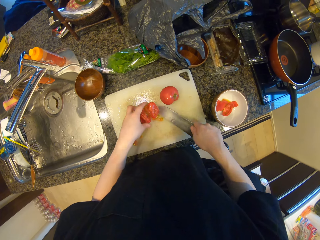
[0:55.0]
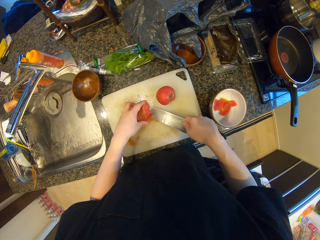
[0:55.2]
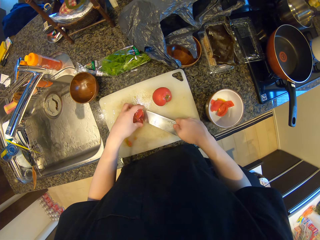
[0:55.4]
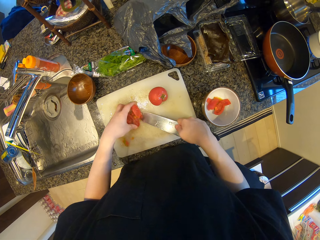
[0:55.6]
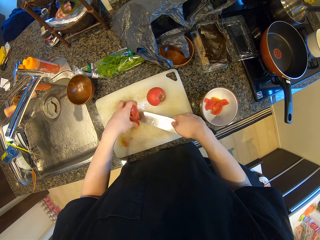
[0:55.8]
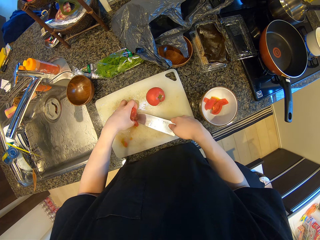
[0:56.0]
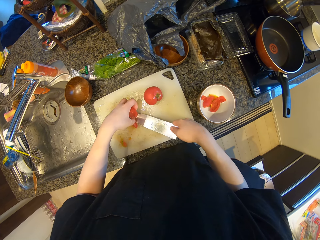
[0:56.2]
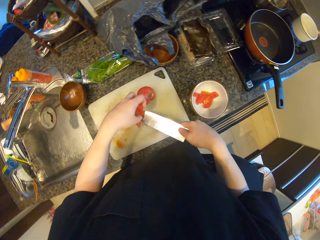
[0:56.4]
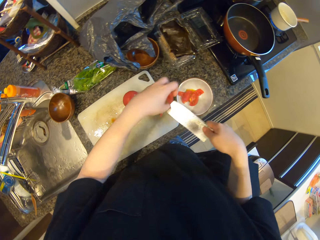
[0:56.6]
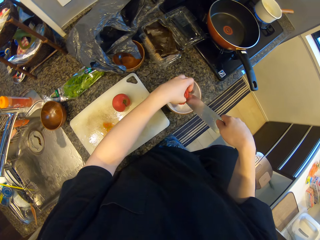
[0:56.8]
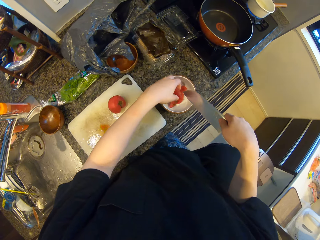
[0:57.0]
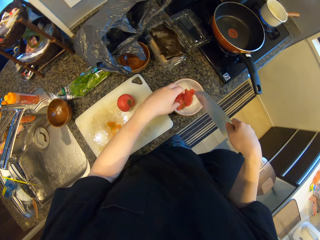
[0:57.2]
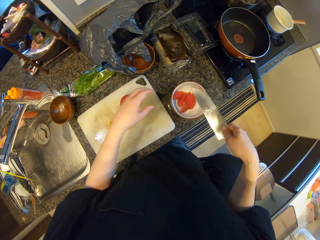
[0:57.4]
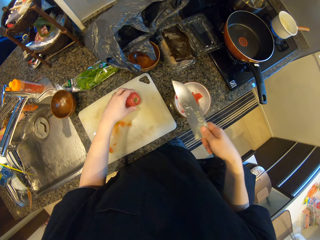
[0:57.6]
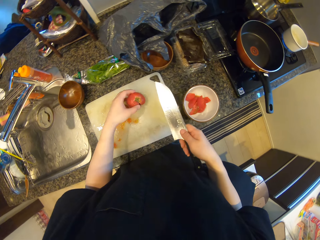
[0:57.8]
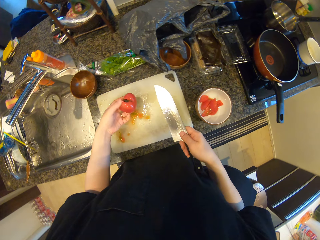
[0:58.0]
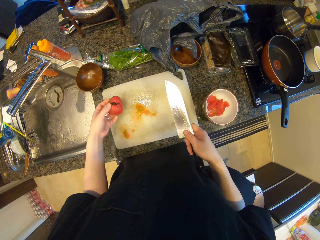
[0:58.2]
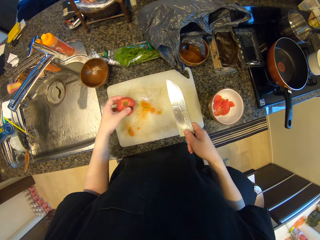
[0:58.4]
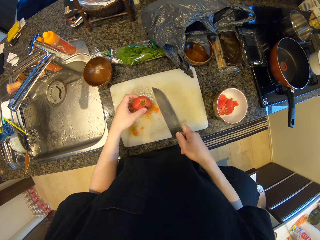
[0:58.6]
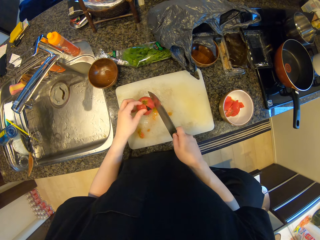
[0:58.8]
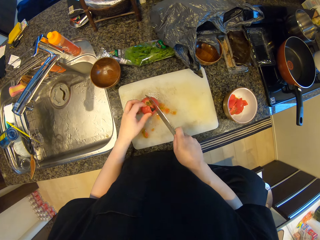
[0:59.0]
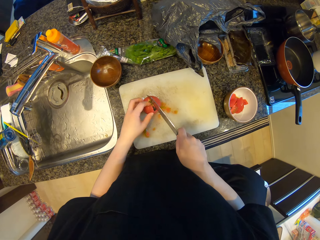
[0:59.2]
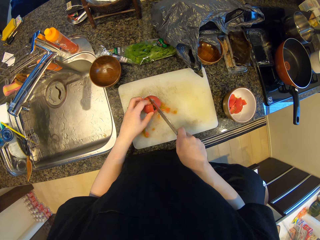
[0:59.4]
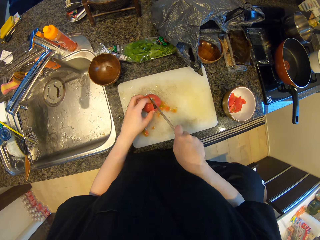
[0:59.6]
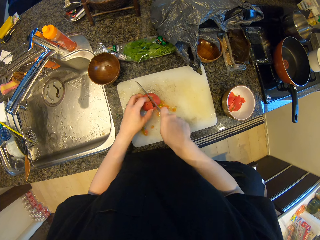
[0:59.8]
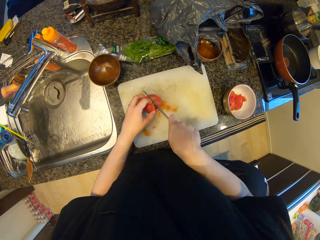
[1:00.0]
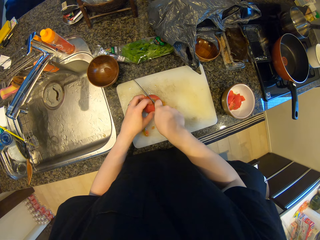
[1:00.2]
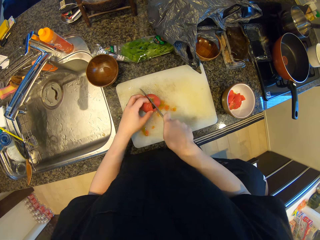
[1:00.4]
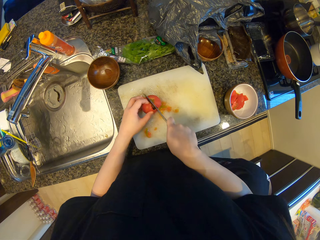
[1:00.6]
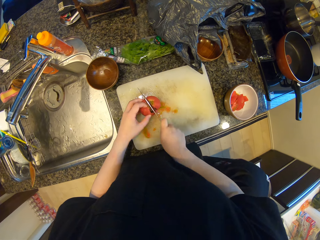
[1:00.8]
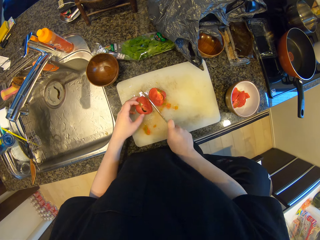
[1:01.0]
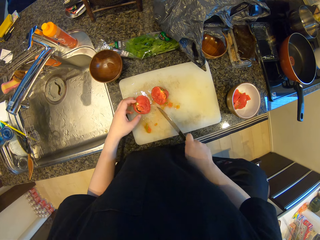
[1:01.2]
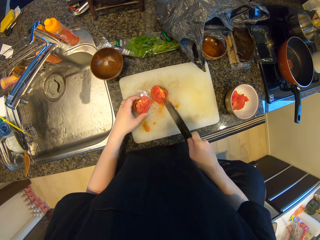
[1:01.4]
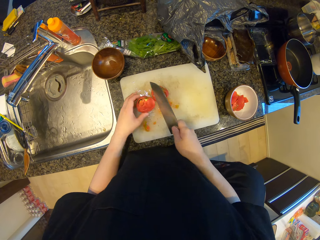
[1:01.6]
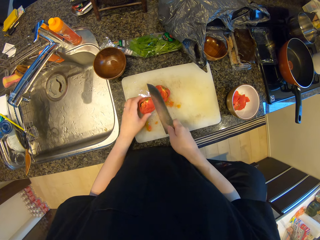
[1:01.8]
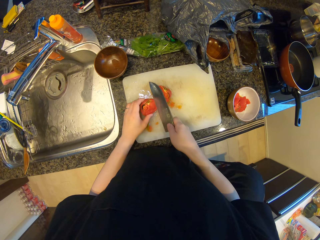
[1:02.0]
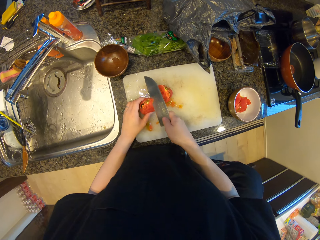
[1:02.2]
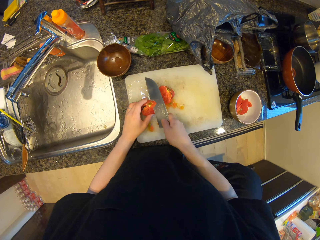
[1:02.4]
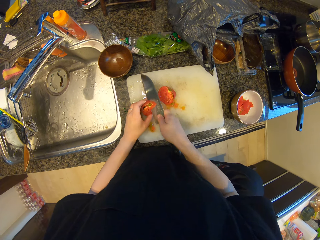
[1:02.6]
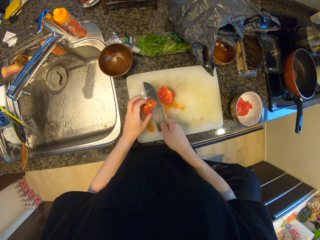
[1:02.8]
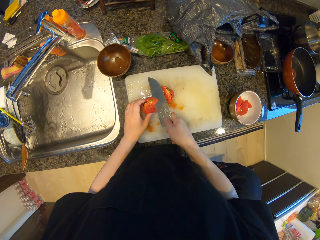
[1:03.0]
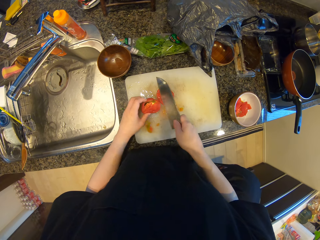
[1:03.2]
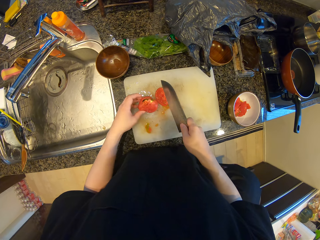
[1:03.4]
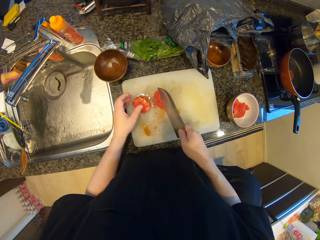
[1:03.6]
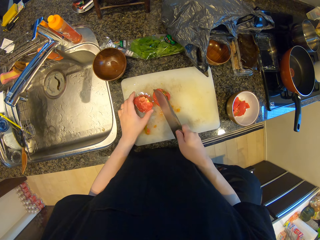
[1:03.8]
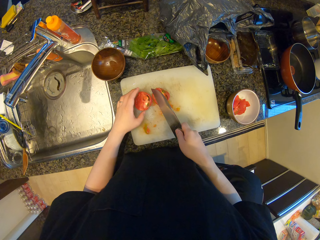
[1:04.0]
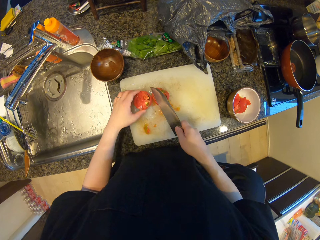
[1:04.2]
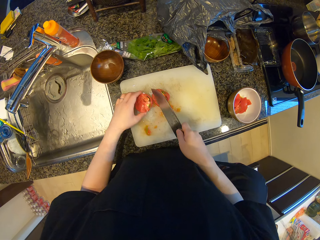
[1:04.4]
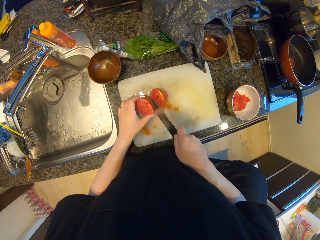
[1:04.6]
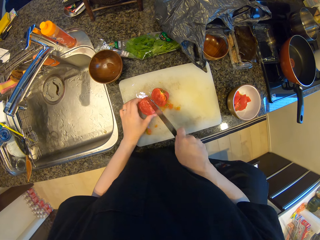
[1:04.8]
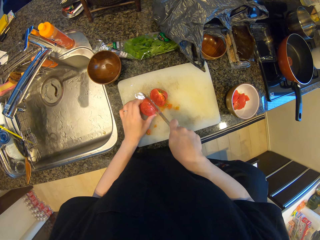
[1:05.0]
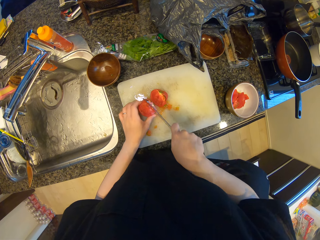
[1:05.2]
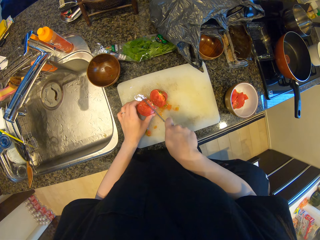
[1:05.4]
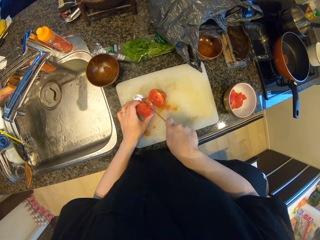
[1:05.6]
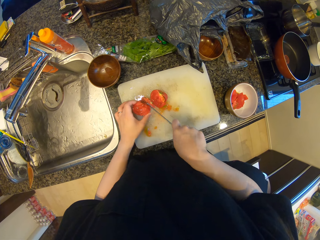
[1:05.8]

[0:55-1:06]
The camera wearer picks up the sliced piece of the other tomato from the chopping board. He puts the sliced piece of the other tomato in the other bowl. He picks up another tomato from the chopping board with his left hand. He cuts the other tomato in half with the knife. He cuts the dirt of a half of the other tomato with the knife.

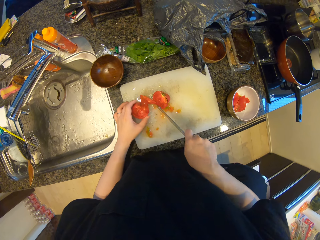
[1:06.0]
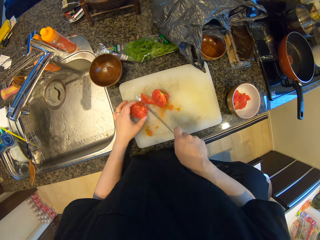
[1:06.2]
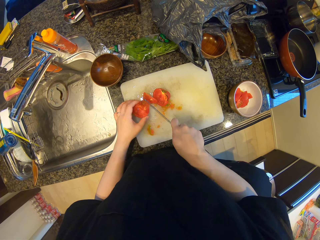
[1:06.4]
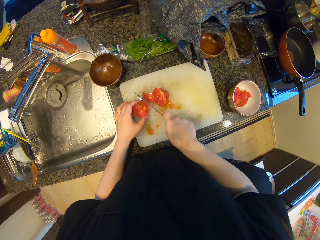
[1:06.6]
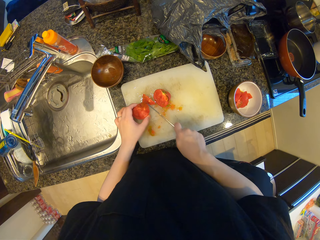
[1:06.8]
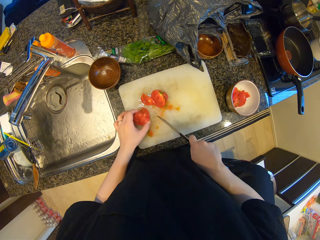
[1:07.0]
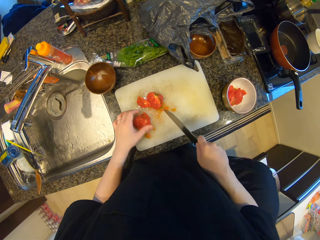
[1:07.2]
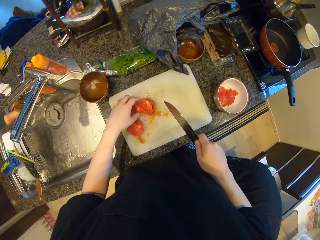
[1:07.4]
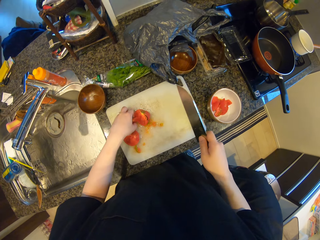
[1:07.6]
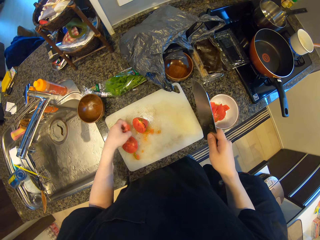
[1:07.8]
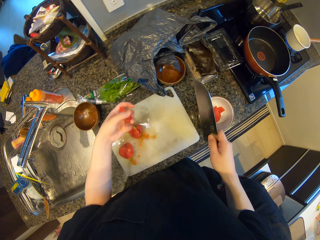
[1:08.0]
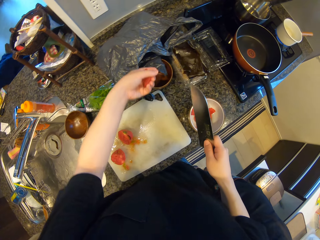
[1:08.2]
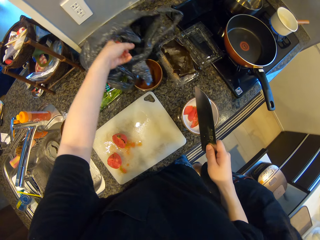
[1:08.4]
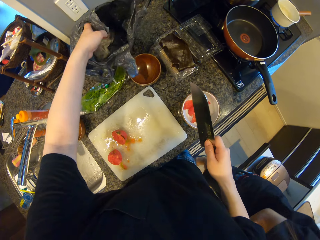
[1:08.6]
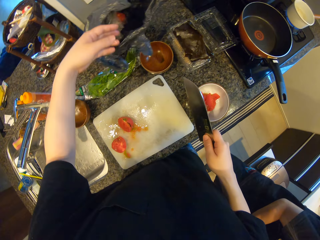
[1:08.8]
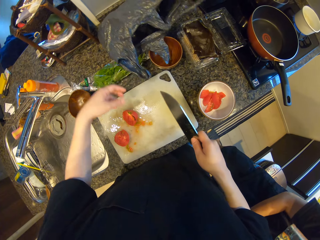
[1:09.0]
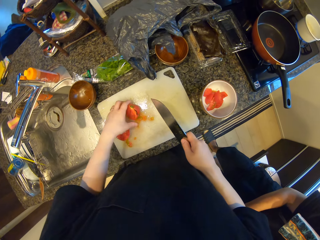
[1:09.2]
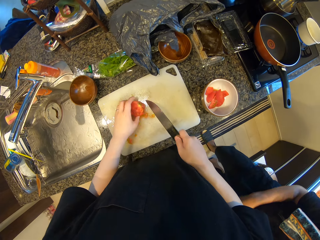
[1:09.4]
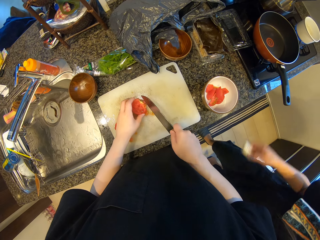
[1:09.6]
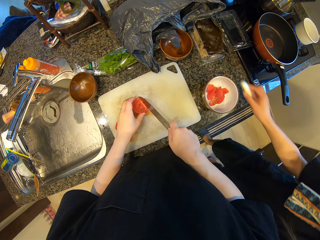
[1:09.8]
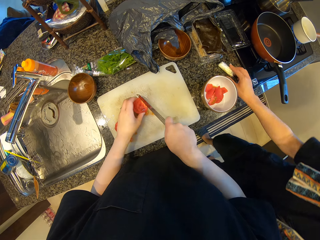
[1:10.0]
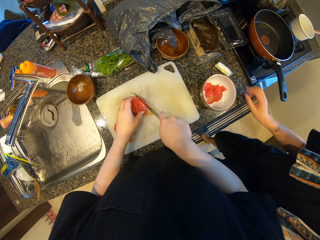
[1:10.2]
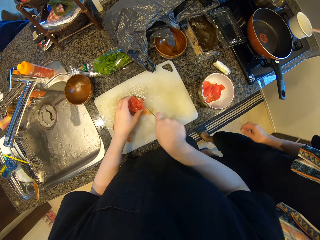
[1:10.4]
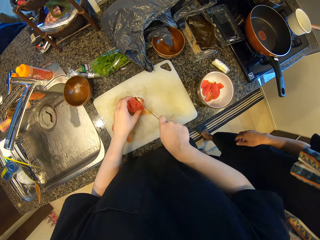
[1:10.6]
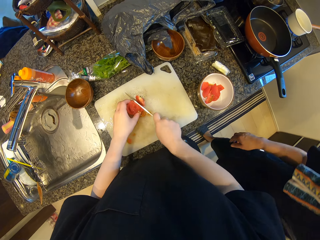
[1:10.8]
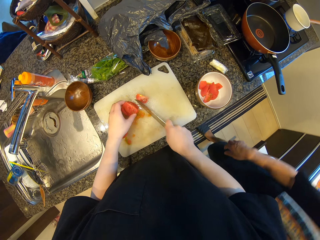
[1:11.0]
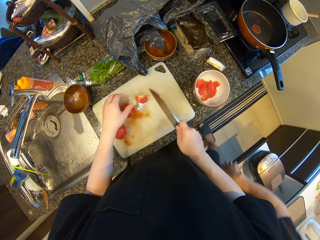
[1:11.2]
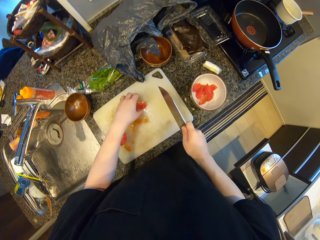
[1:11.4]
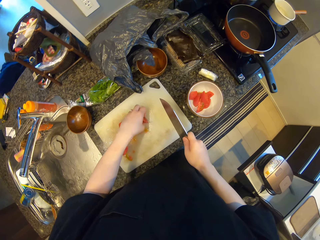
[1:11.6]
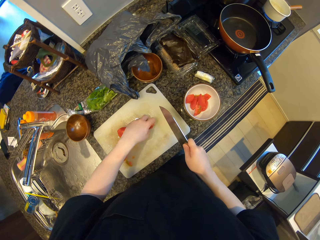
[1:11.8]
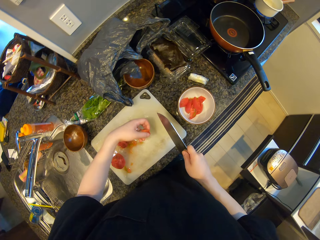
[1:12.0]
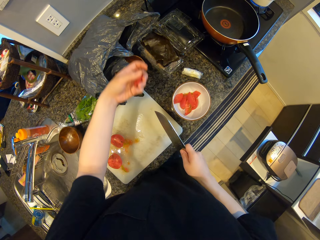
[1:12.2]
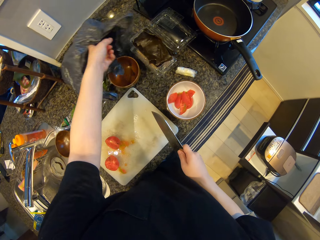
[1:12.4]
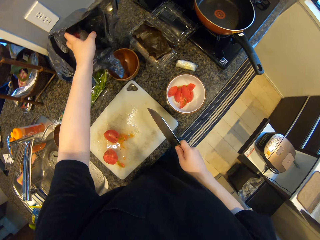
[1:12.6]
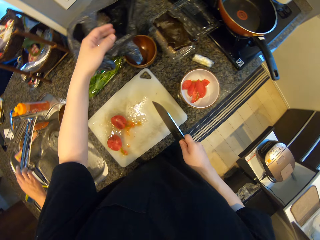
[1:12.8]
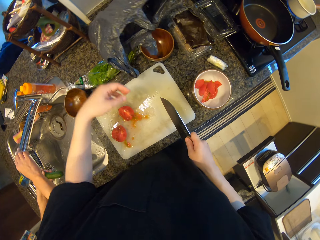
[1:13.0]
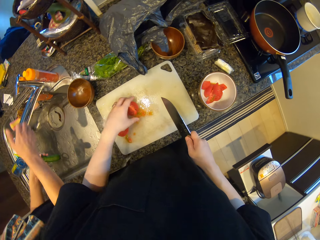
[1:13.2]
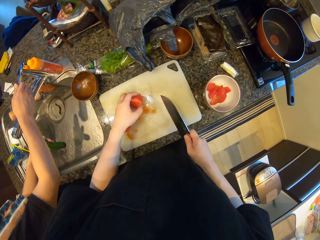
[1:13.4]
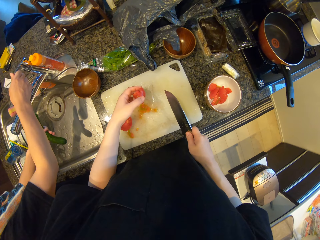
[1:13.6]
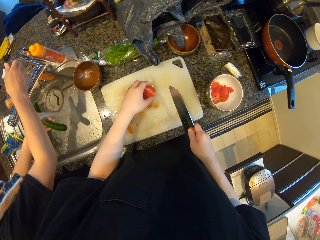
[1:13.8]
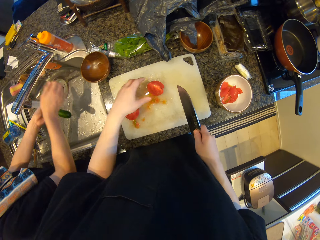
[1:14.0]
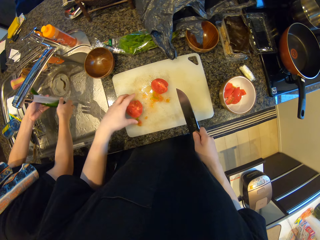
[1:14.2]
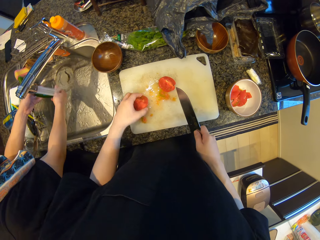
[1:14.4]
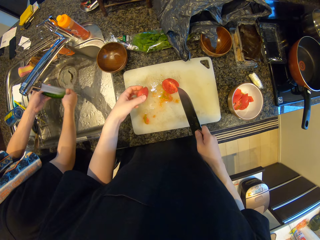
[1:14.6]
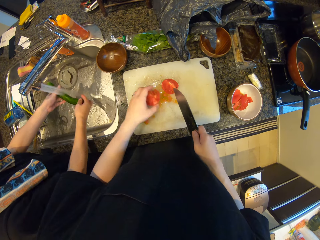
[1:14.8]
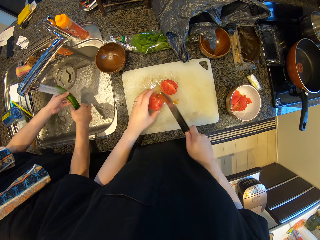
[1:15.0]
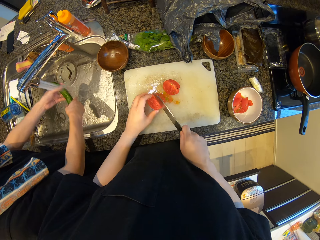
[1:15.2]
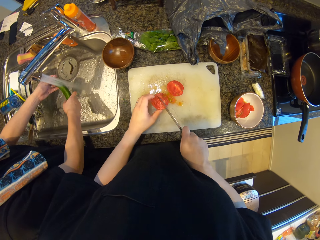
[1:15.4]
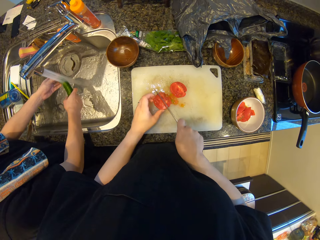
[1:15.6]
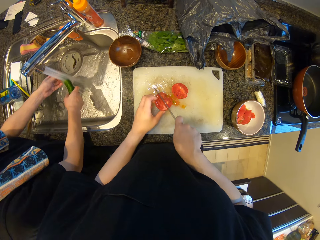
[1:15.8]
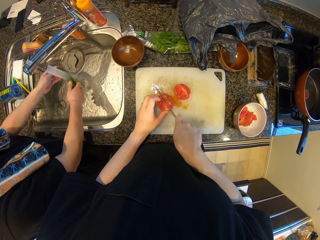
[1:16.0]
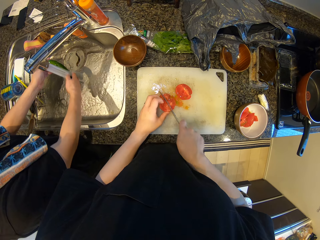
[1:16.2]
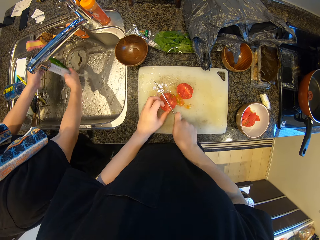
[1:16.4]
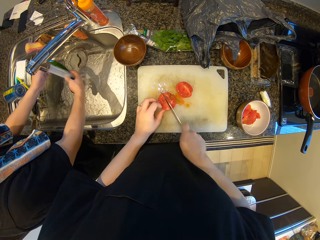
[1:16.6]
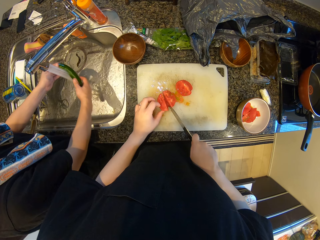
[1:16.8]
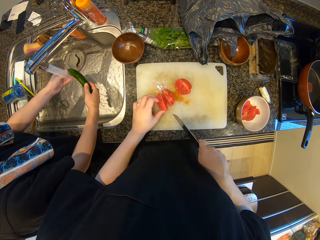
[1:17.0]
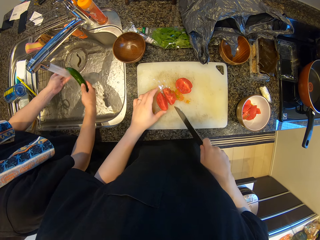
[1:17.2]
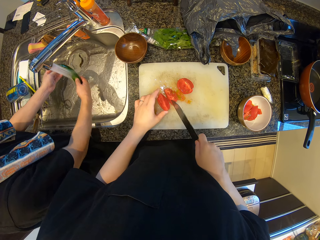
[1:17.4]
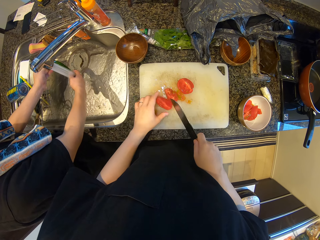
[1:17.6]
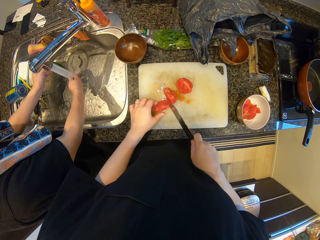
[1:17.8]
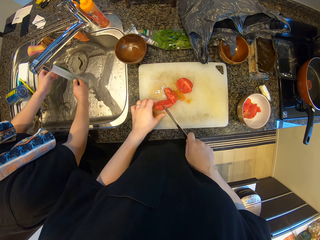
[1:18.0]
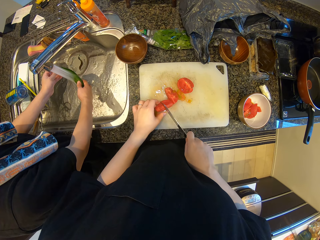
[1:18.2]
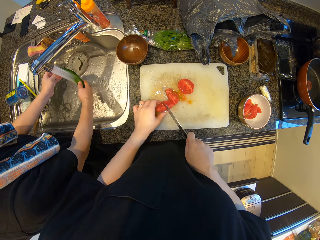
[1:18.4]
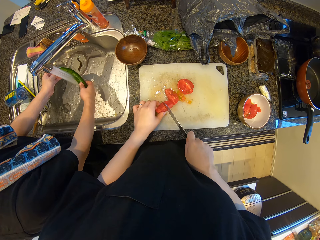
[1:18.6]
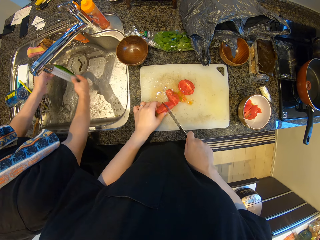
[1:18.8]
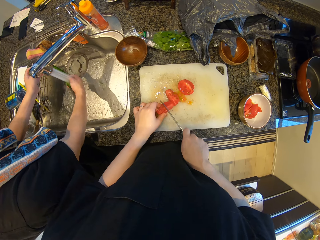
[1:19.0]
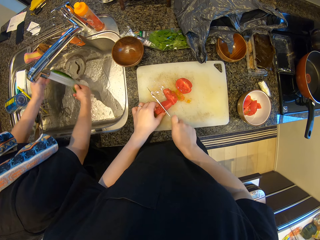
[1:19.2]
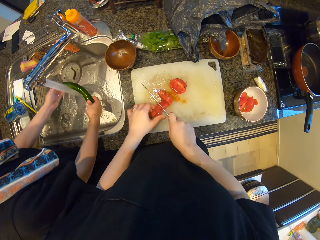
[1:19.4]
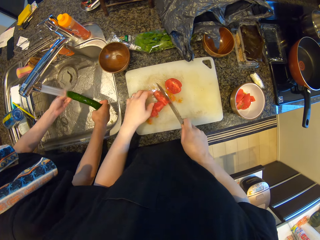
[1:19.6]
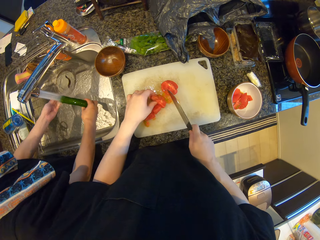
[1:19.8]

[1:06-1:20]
The camera wearer picks up the dirt from the chopping board with his left hand. He puts the dirt into the waste bag. He puts the tomato slice in a paper bag. He picks up the other half of the other tomato from the chopping board with his left hand. He cuts the dirt of the other half of the other tomato with the knife. A man drops a wrap of white asparagus on the counter. The camera wearer picks up the dirt from the chopping board with his left hand. The man walks in the kitchen. The camera wearer puts the dirt into the waste bag. He puts the tomato slice in the paper bag. He moves the other half of the other tomato on the chopping board. The man washes a cucumber. The camera wearer moves the half of the tomato on the chopping board. He cuts the half of the tomato with the knife. He cuts it again.
